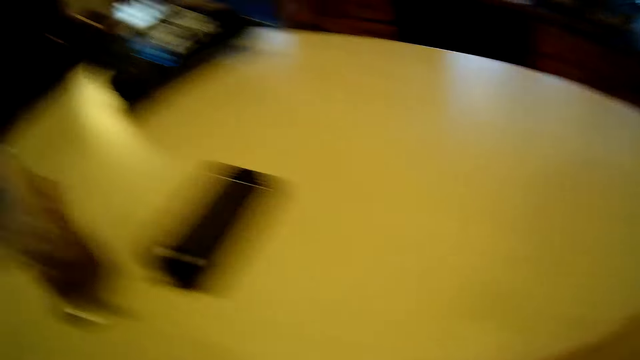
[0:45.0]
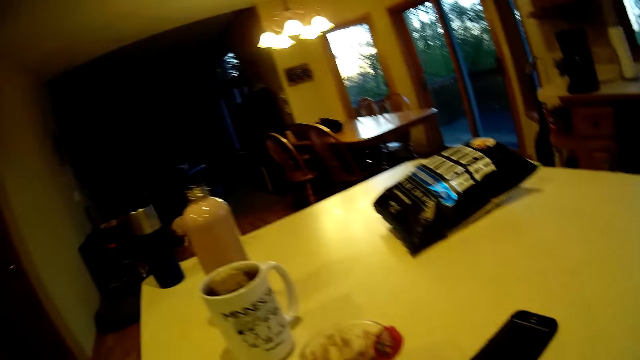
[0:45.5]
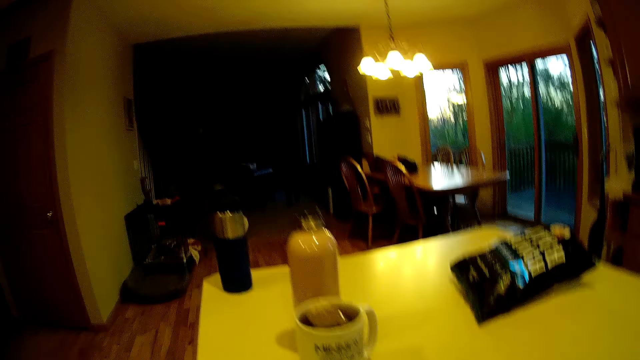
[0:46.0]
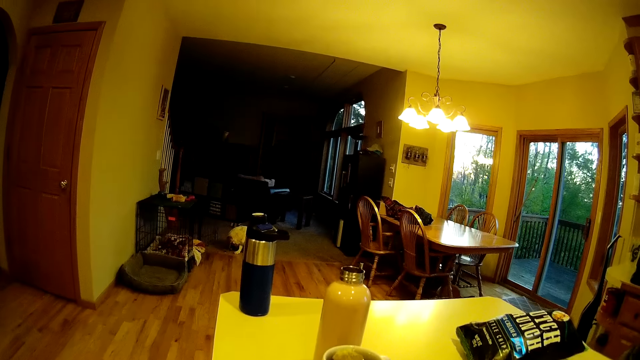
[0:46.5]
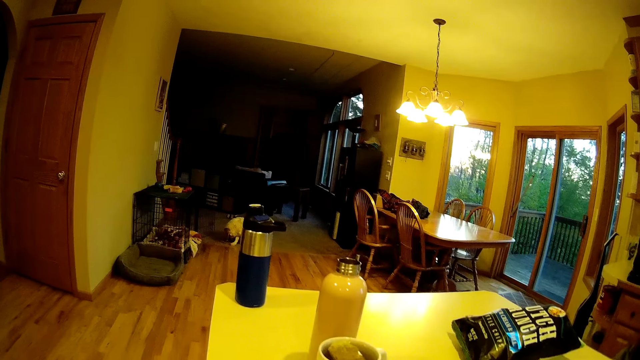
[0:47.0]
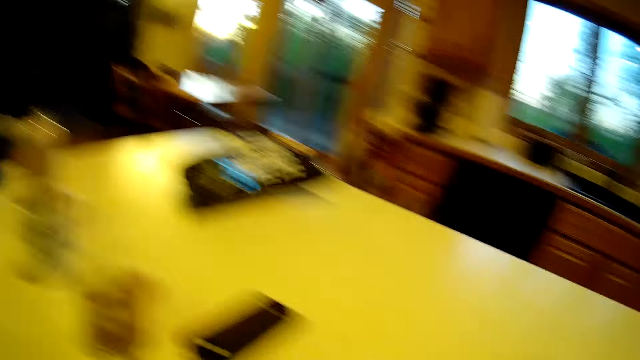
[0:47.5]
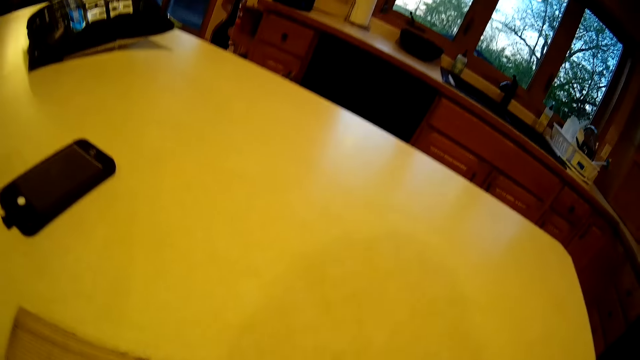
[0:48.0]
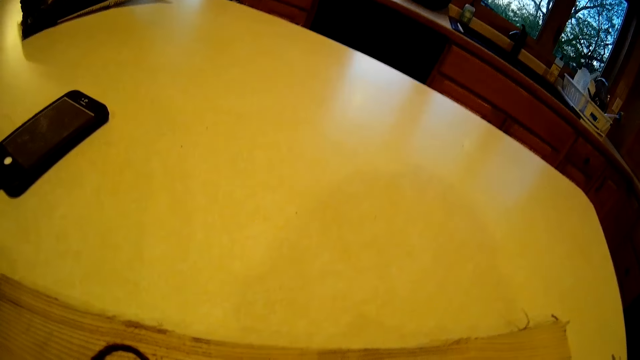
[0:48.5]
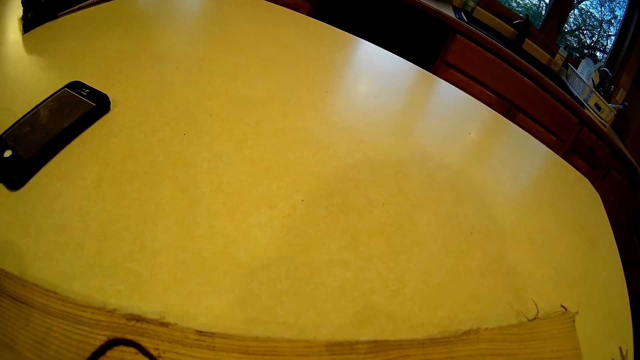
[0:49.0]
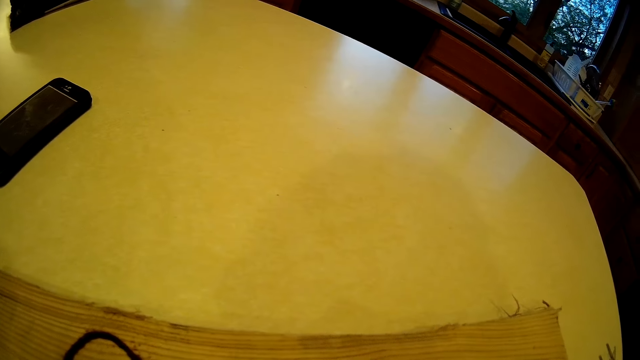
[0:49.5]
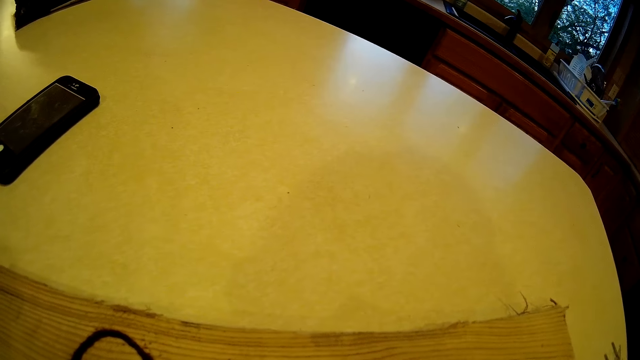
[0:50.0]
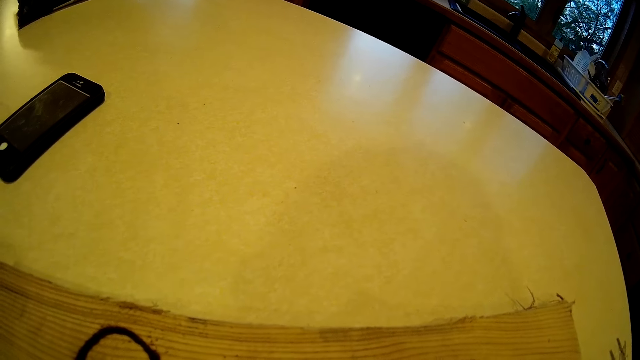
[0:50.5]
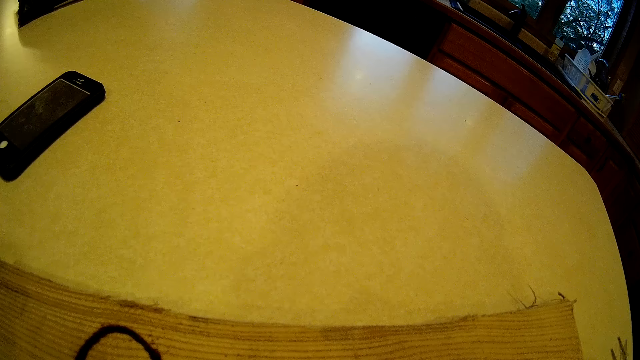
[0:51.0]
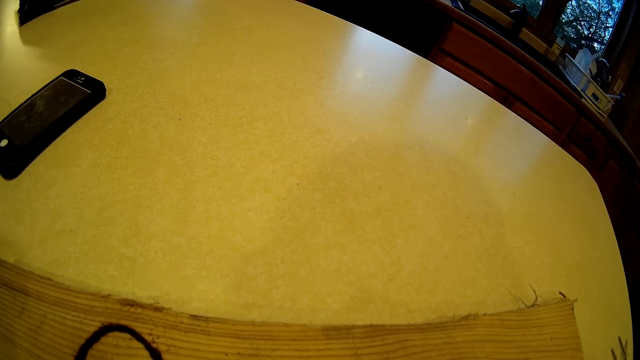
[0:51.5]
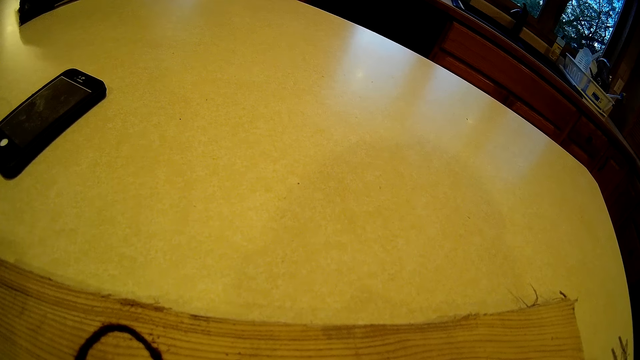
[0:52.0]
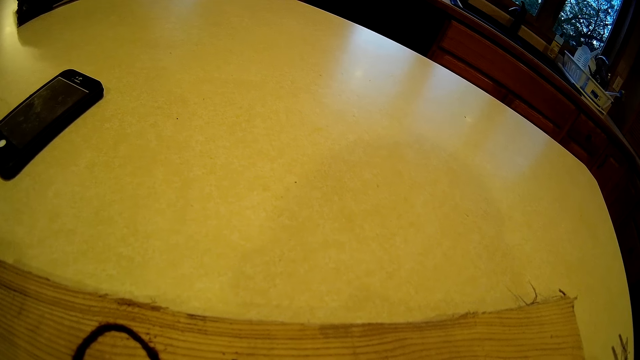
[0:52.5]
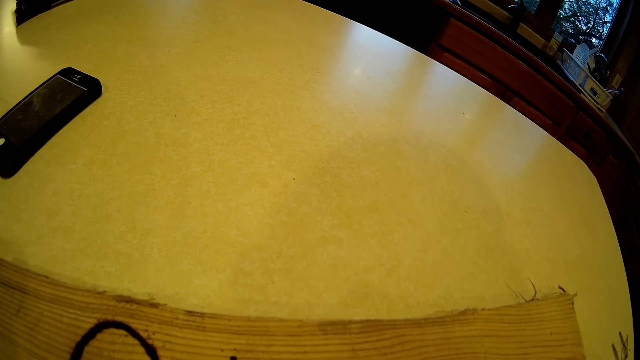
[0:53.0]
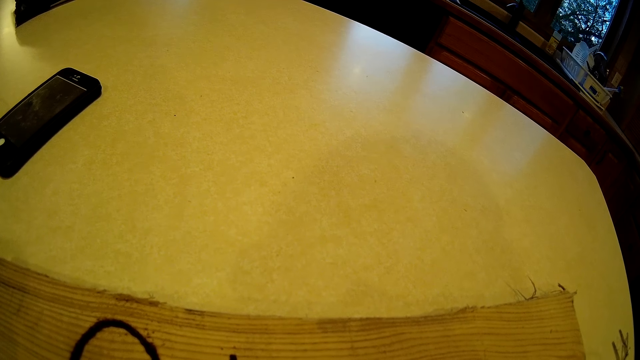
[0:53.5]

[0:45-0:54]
The camera wearer looks at the dog. They look at the wood art.

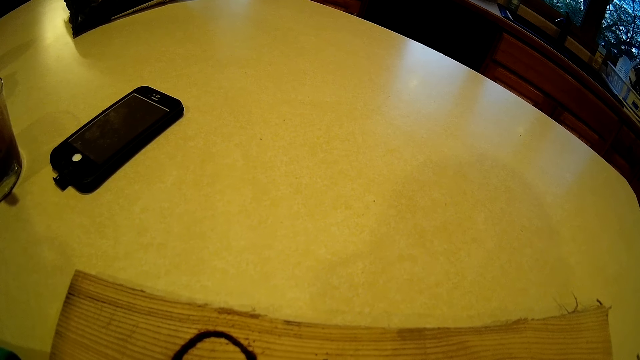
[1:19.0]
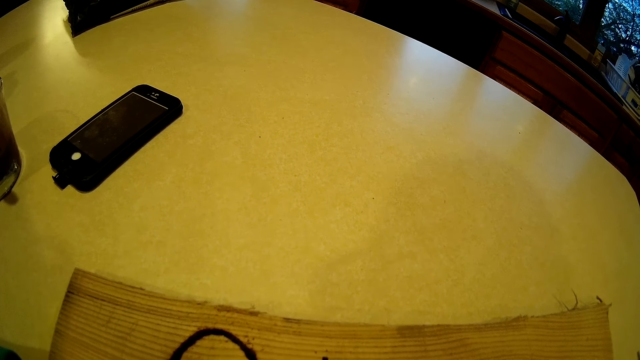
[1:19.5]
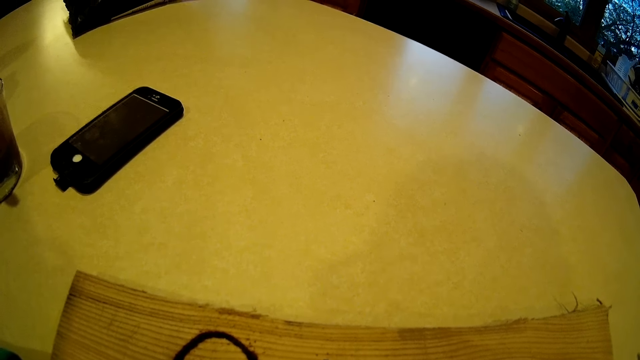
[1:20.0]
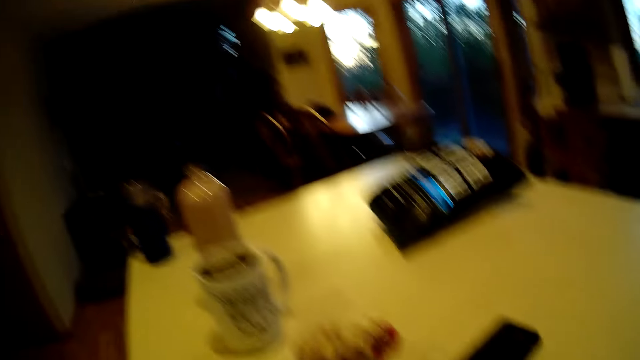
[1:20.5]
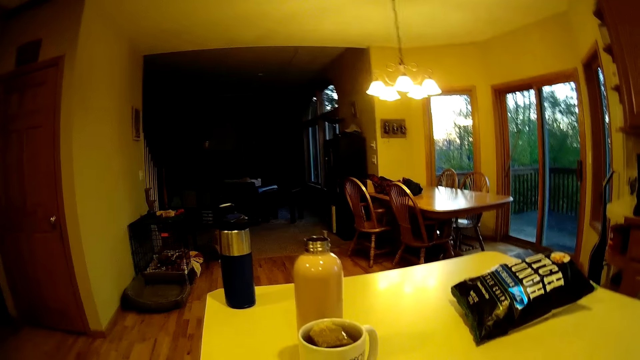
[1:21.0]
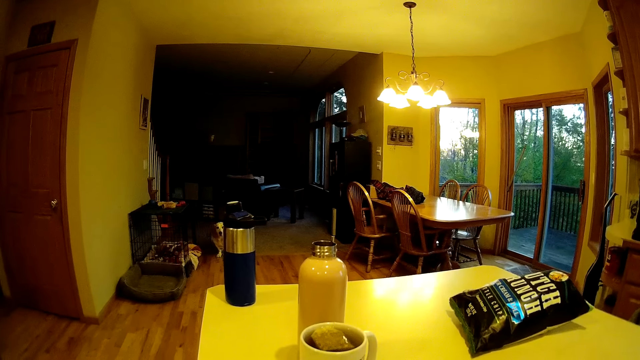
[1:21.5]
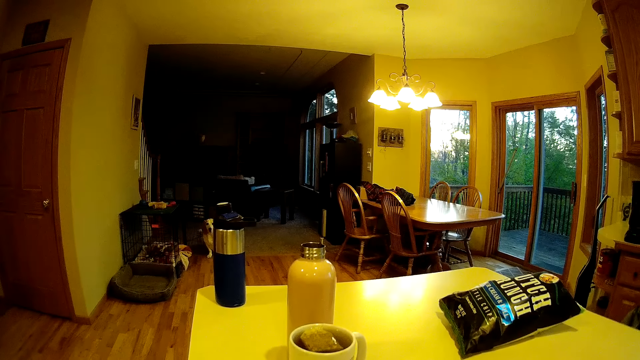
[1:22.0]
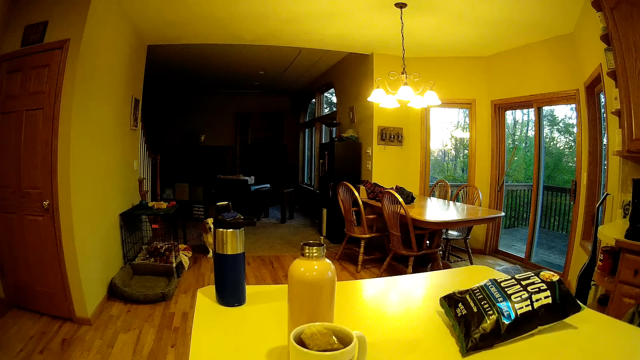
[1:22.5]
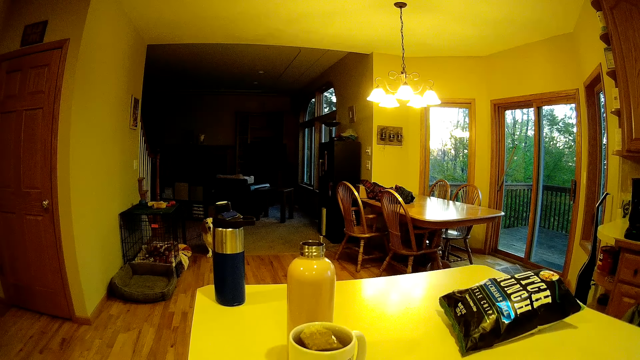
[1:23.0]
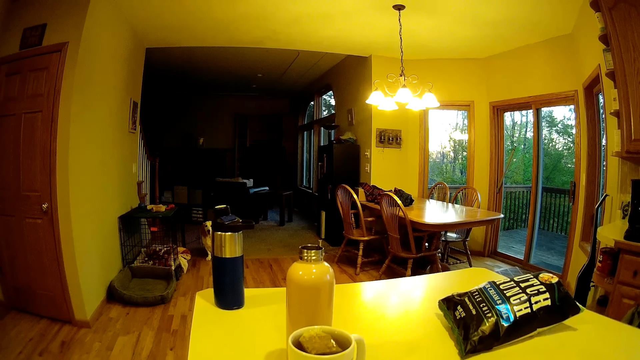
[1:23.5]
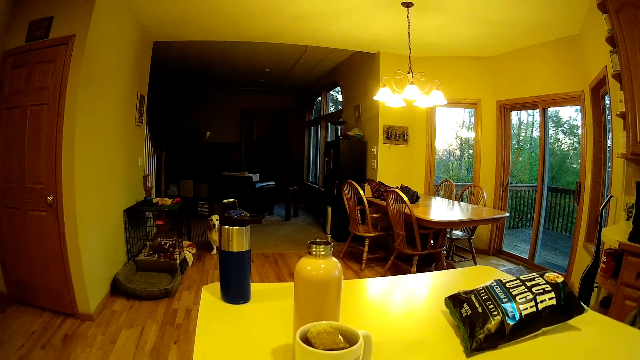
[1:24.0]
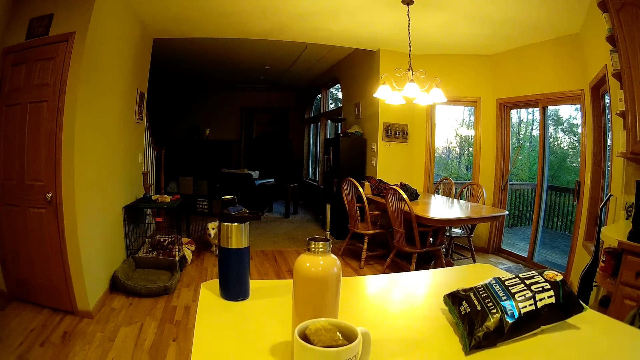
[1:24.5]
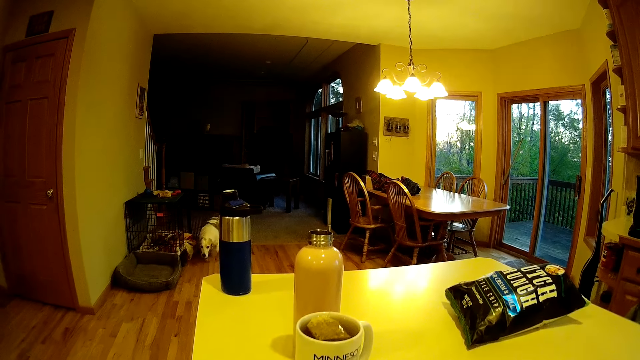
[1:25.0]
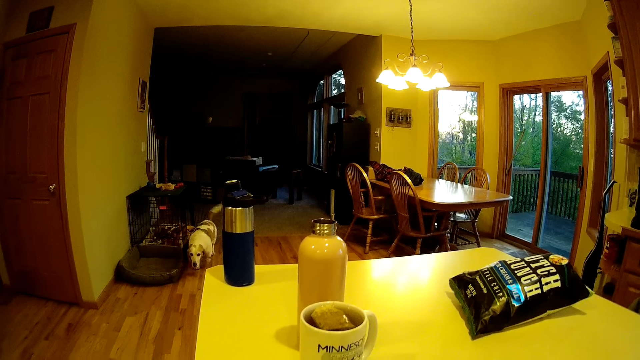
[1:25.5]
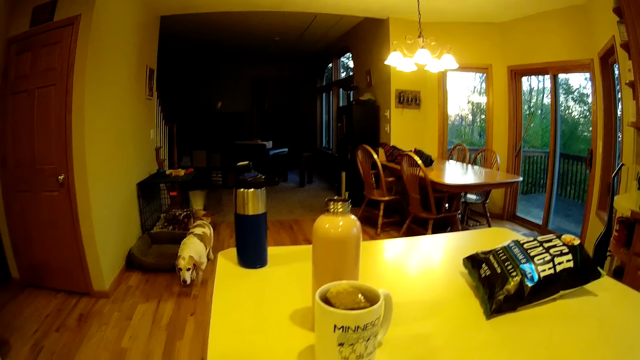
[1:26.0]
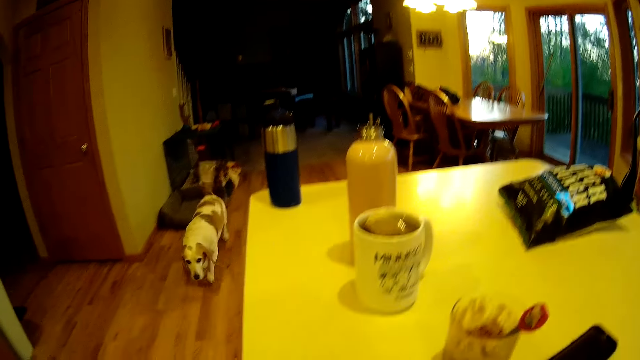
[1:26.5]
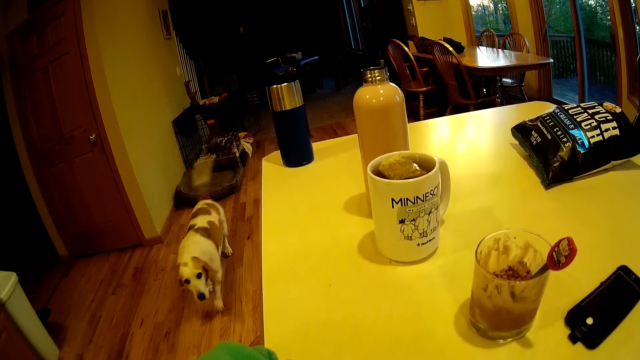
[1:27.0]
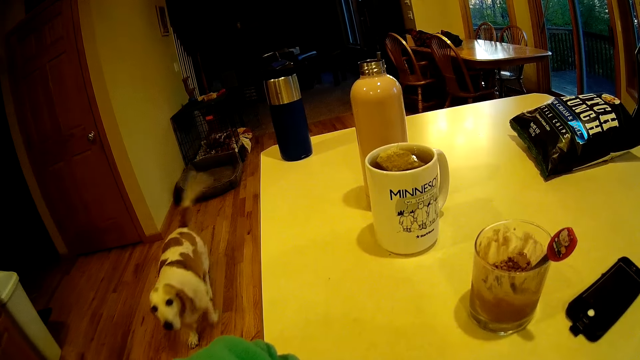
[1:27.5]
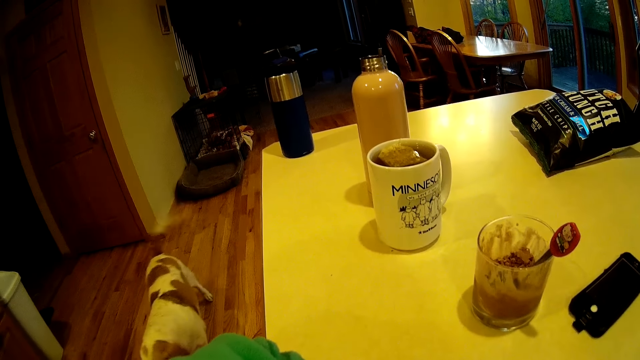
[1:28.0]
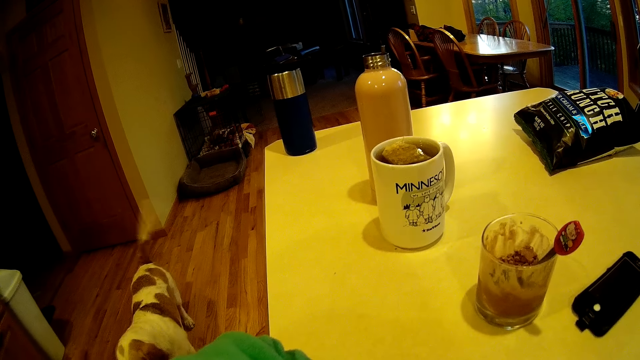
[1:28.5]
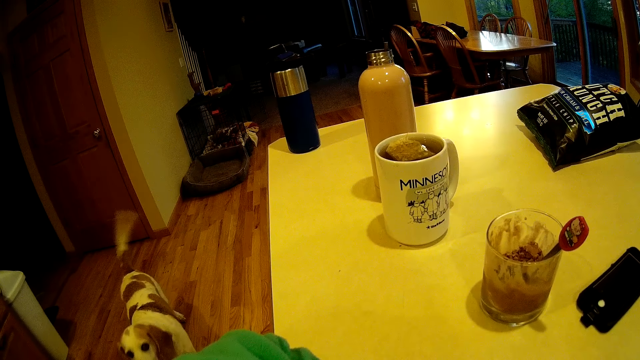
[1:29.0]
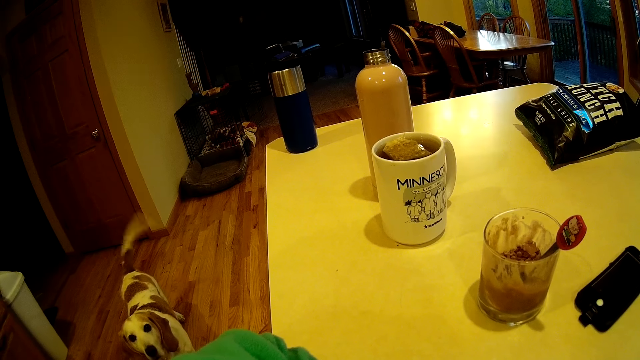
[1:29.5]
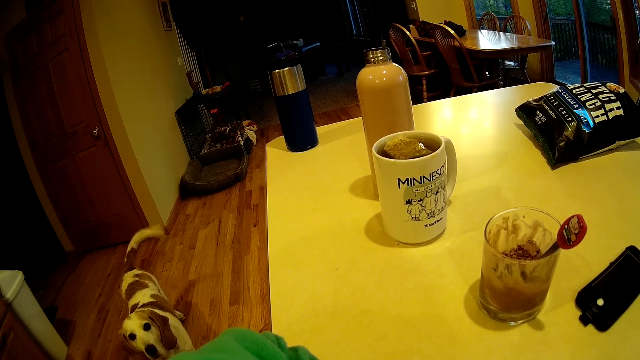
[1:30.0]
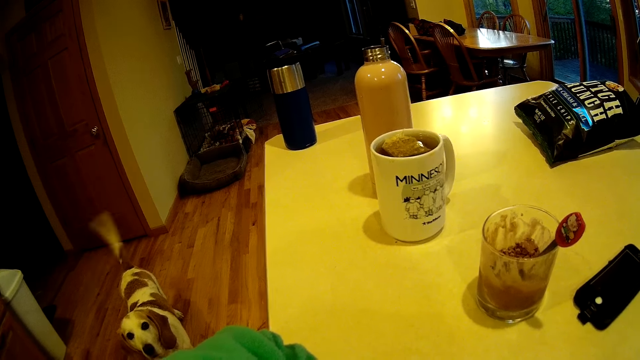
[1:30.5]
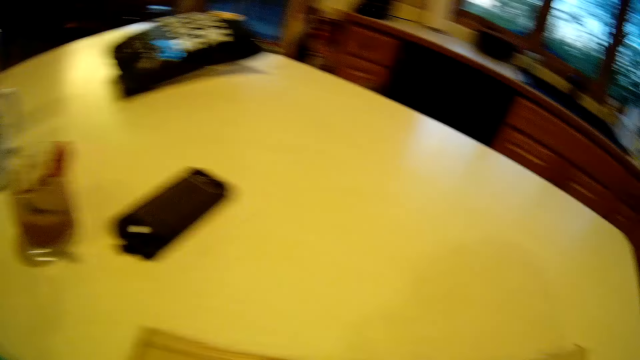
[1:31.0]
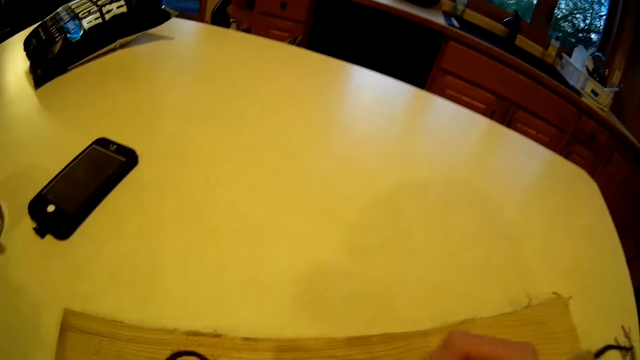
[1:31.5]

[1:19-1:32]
A dog sits on the floor in the dining. The camera wearer converses with the dog. They look at the dog. The dog walks into the kitchen.
